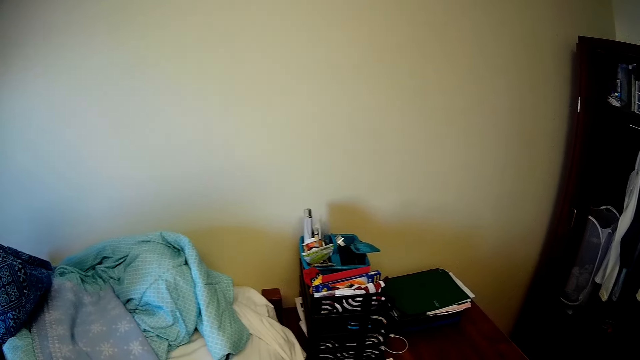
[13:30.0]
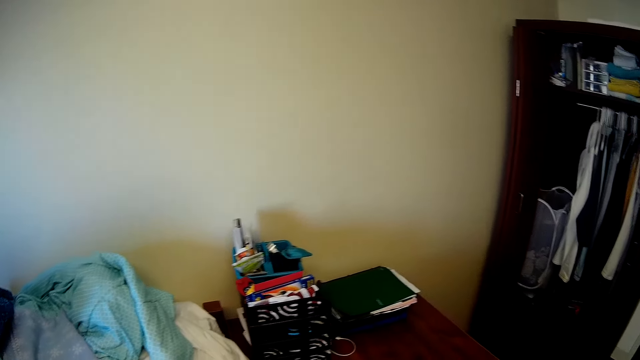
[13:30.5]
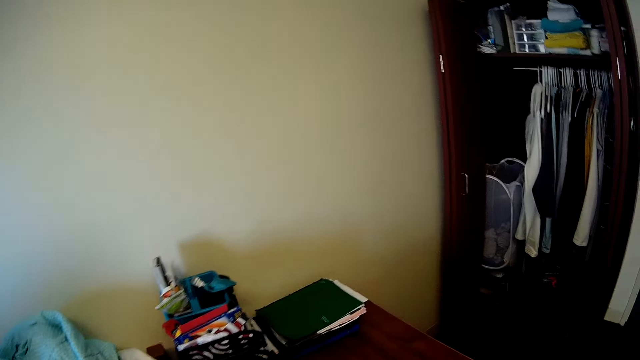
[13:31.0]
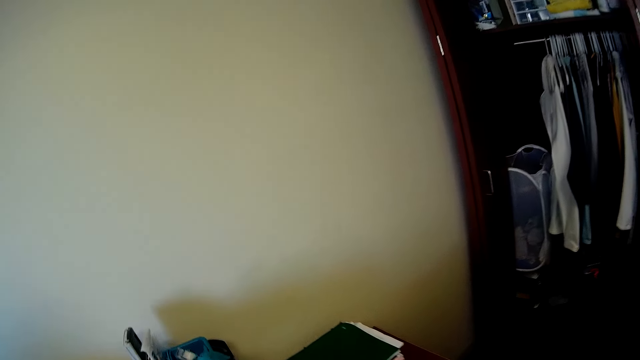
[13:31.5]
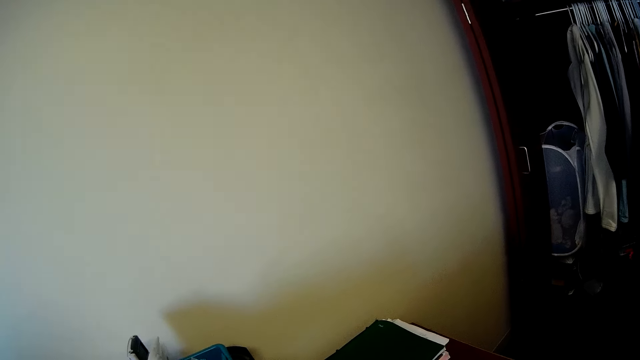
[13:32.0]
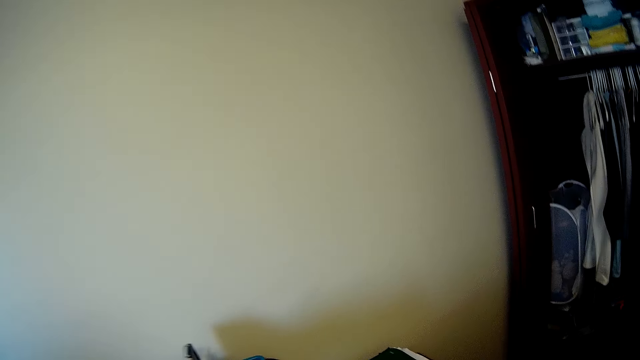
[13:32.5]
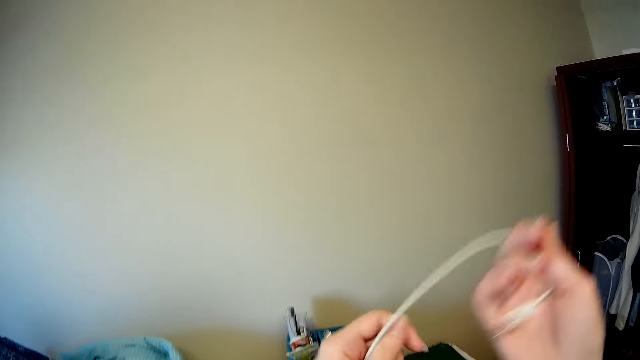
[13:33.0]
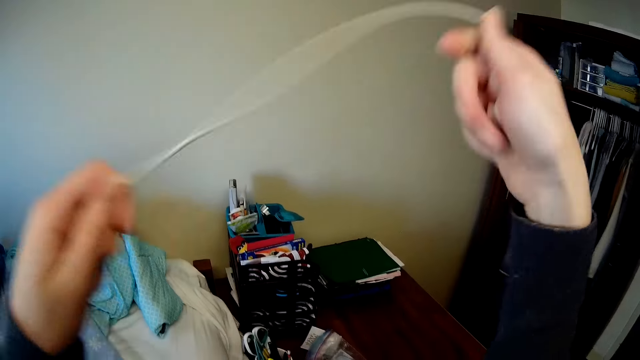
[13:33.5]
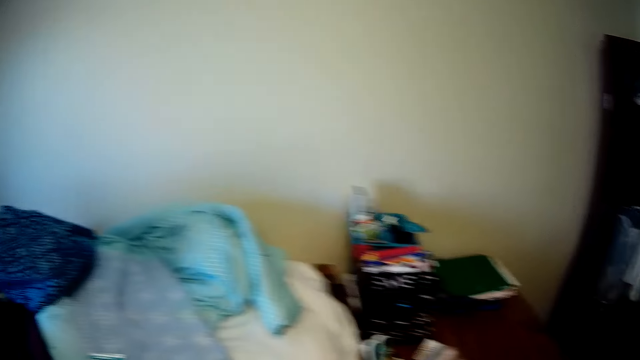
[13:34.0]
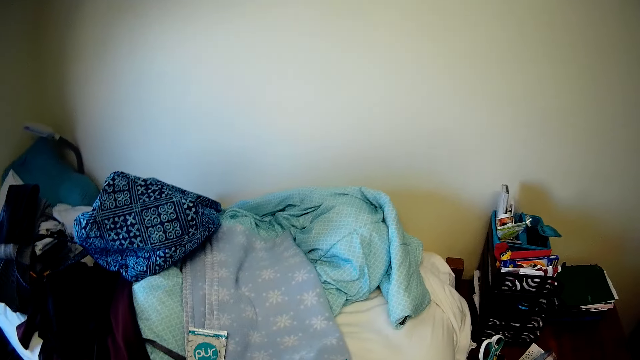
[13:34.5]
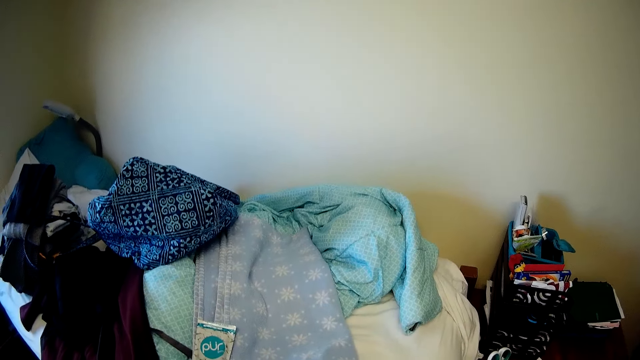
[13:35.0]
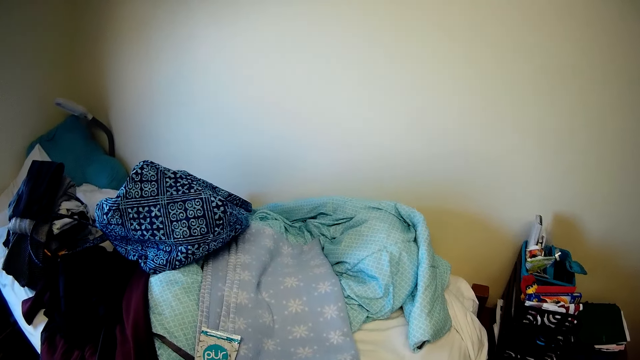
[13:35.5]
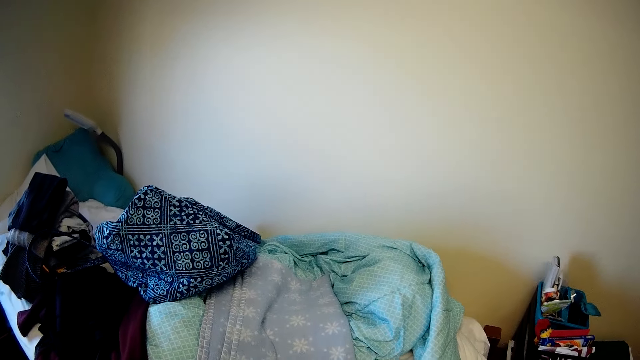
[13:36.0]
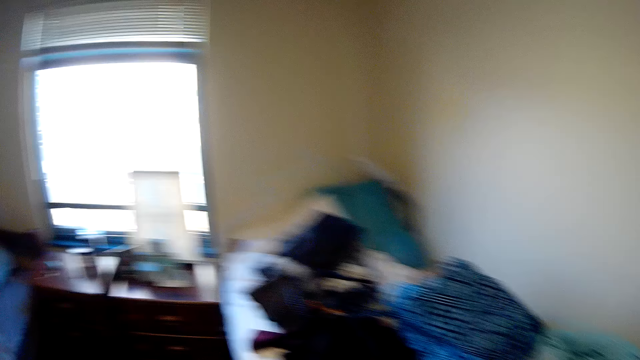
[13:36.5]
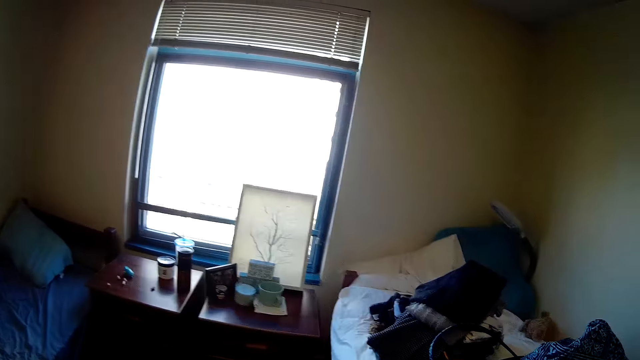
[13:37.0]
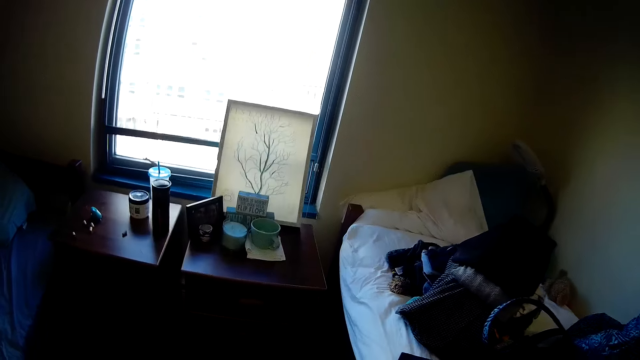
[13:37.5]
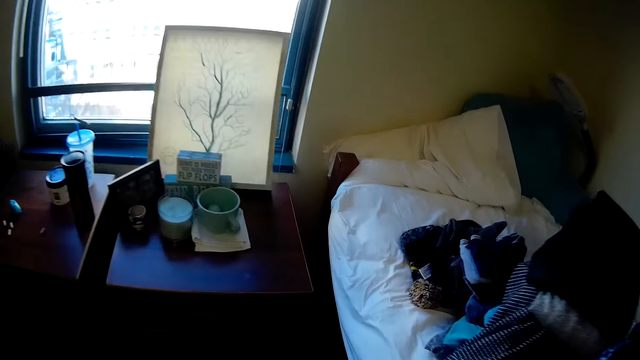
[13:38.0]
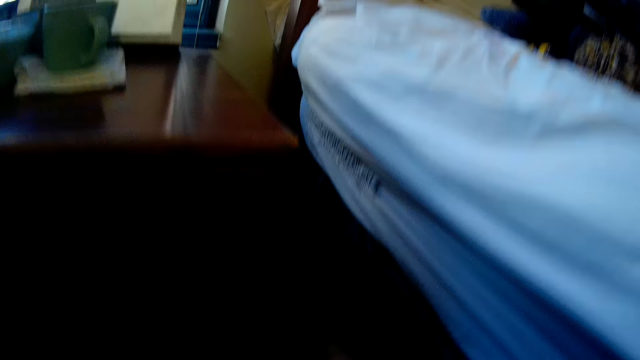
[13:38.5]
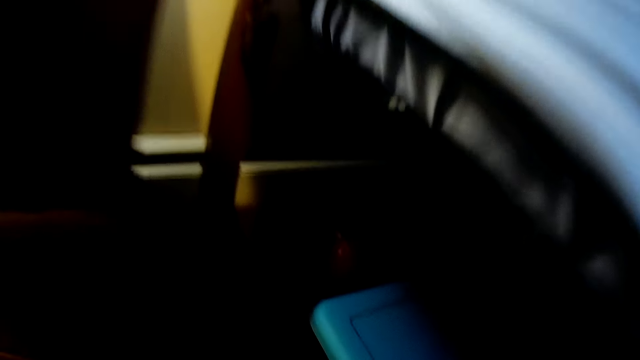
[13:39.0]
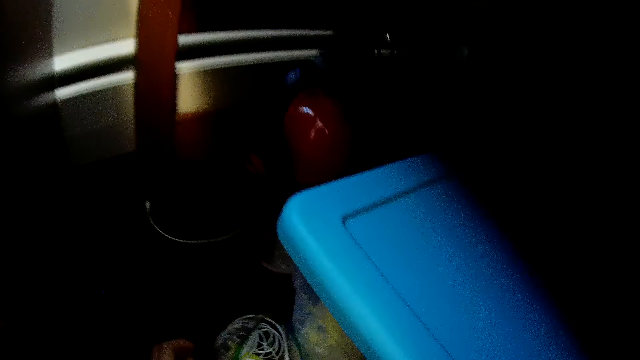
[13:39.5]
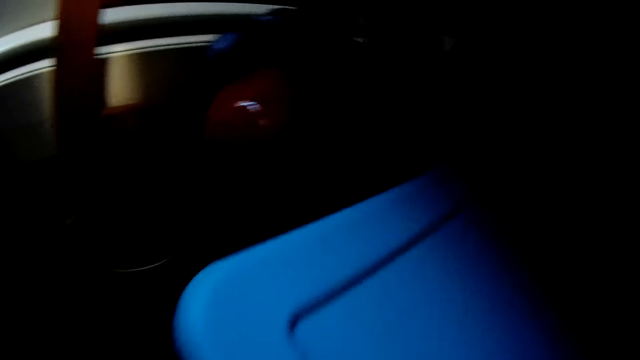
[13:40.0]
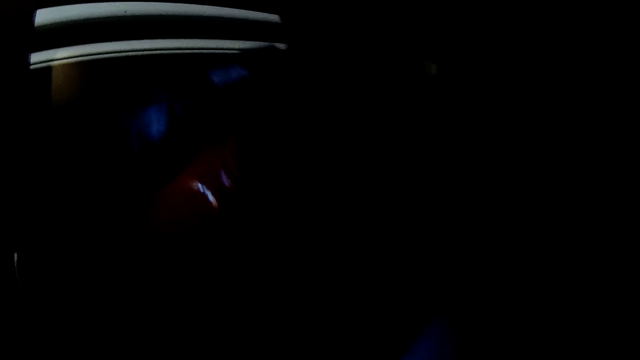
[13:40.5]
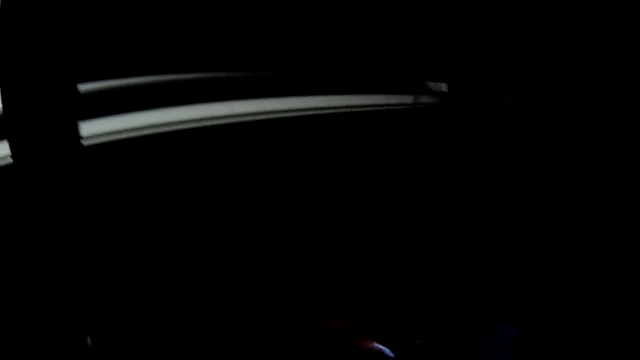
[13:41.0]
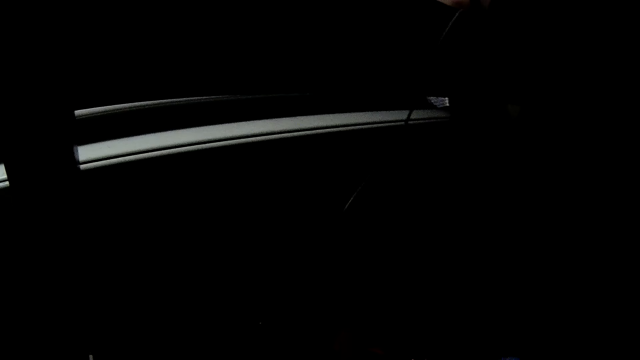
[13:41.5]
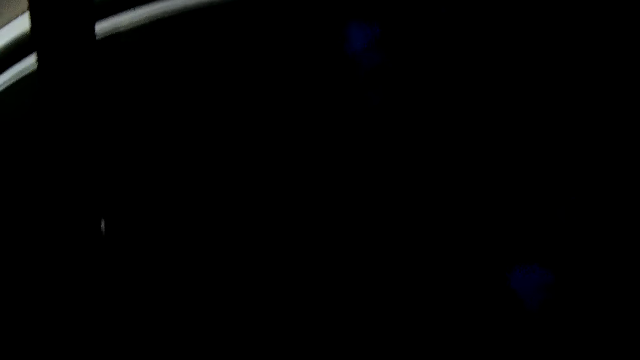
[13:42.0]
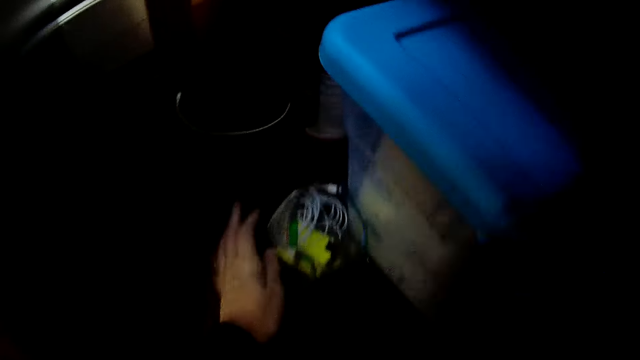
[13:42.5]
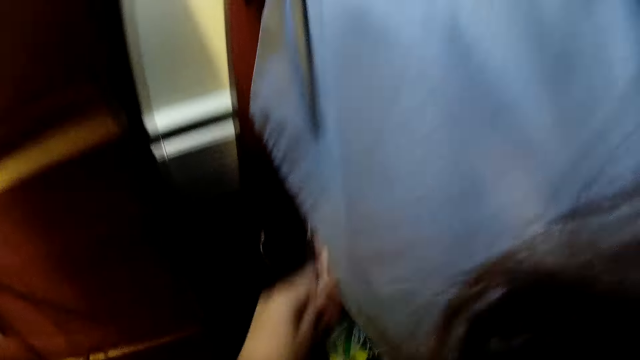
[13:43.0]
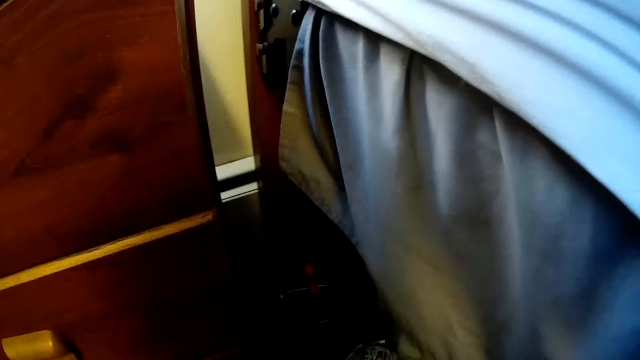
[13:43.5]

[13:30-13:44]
The camera wearer picks up something. They fold a cable. They walk around. They are looking on a bucket under the table. They bend down.

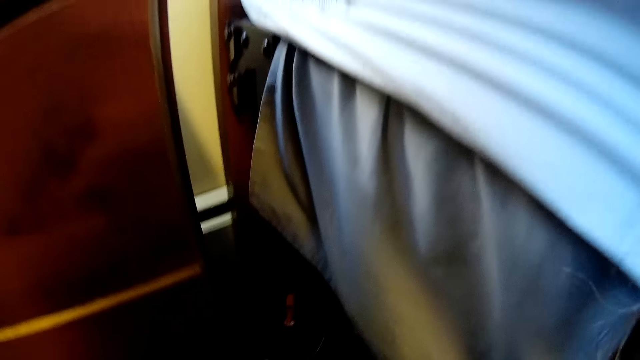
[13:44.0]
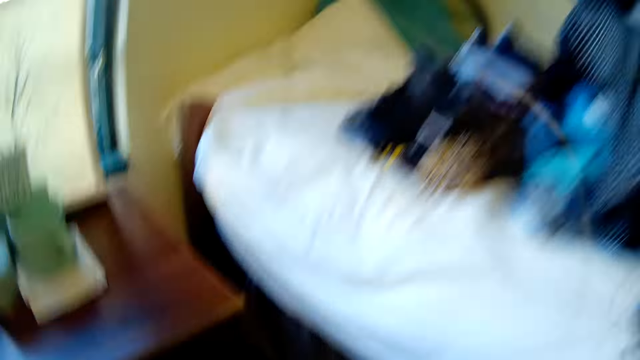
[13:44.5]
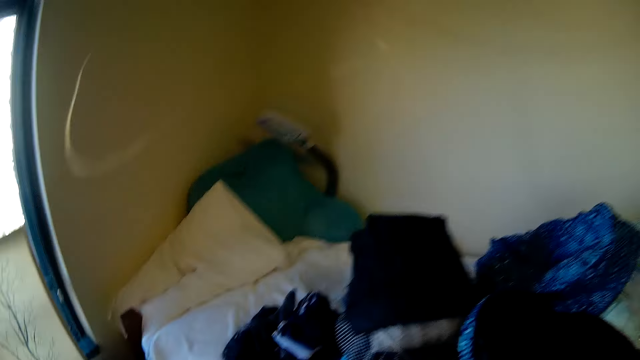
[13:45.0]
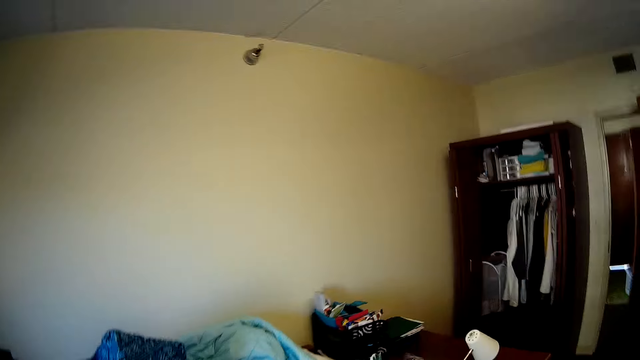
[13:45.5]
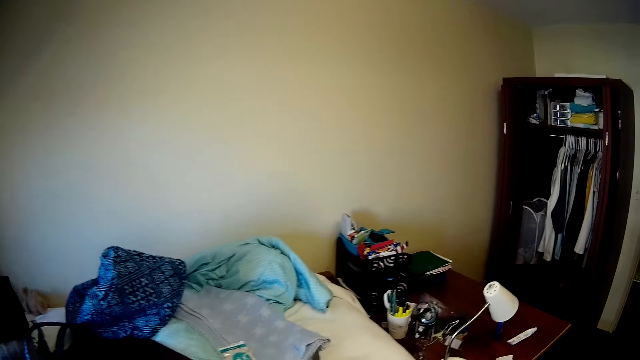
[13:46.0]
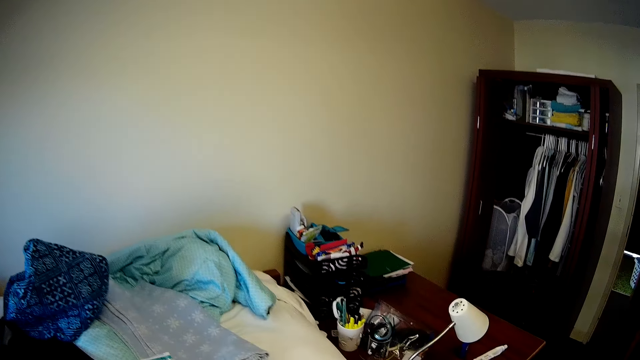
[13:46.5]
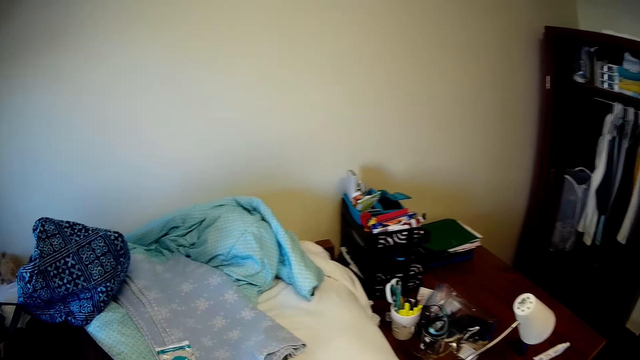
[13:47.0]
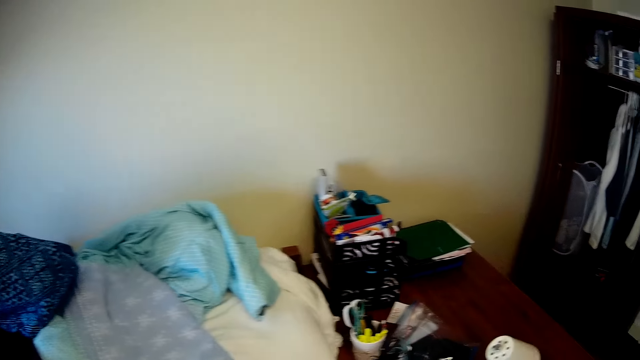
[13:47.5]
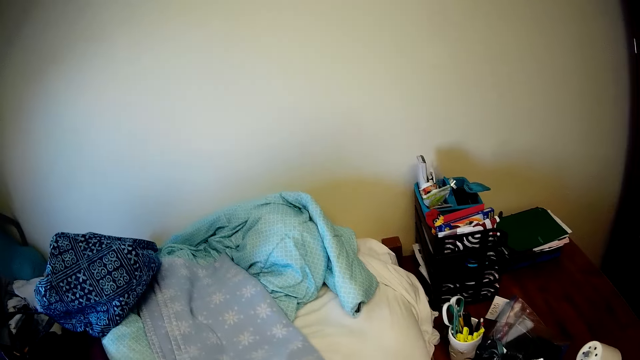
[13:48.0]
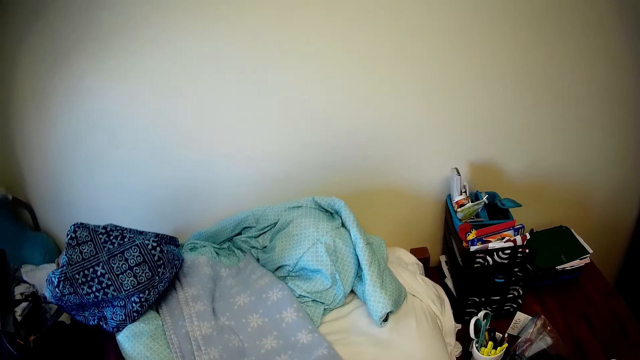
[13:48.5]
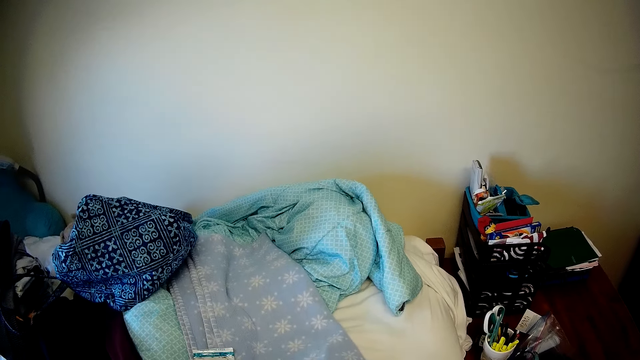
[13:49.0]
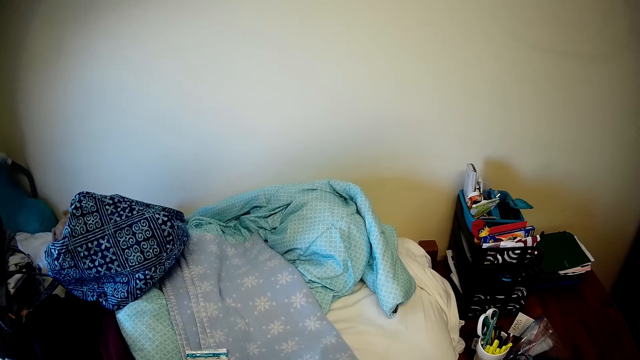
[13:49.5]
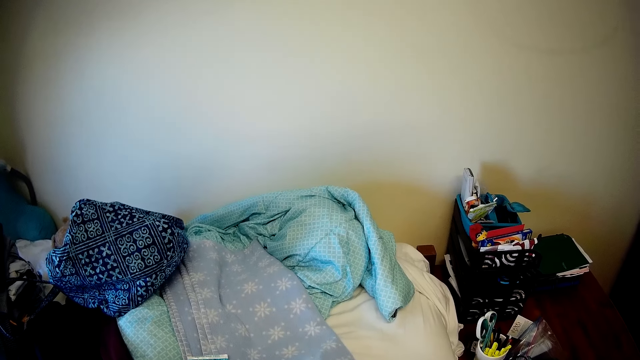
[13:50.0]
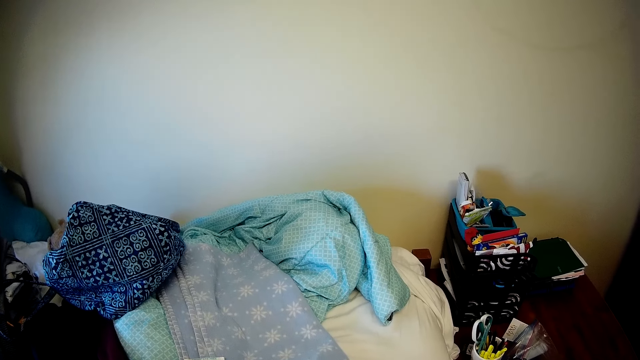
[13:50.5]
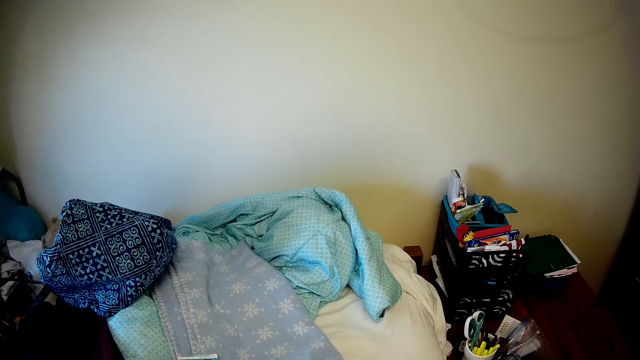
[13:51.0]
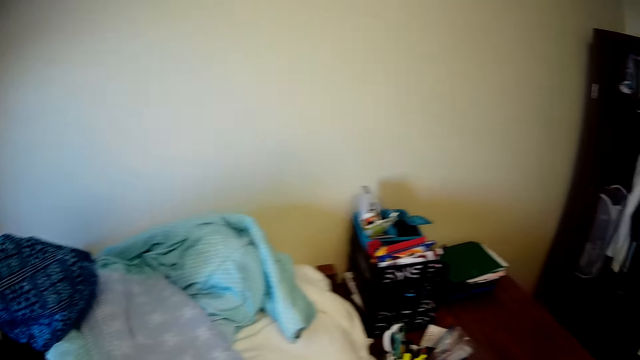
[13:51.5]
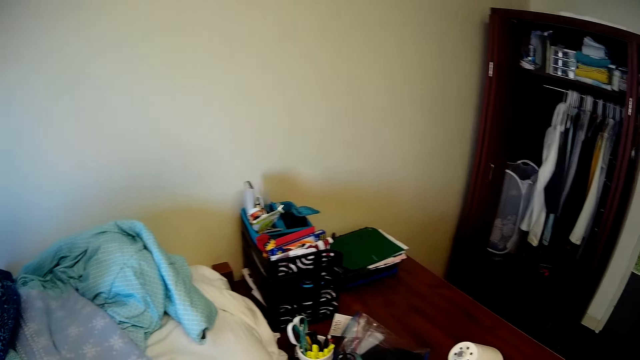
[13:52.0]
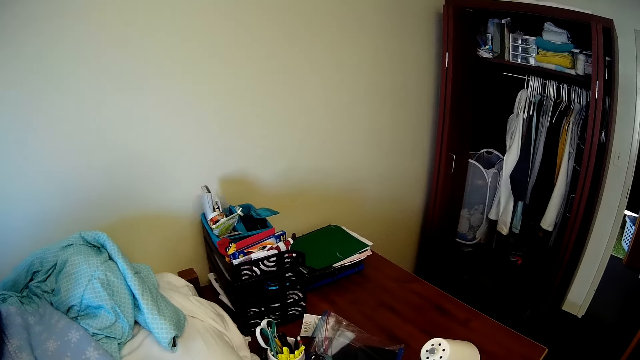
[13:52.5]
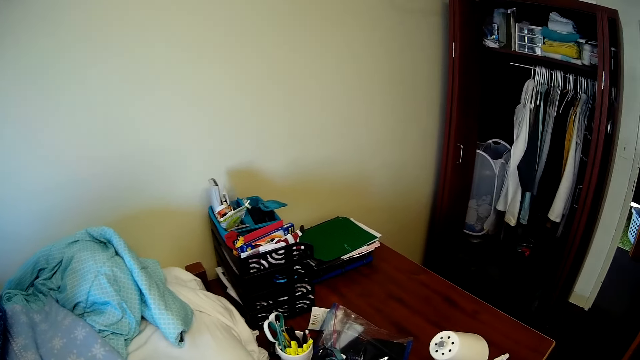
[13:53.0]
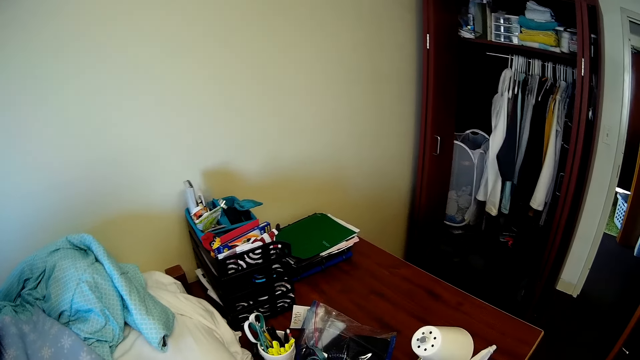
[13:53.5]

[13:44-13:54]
The camera wearer stands in the room. They walk around the room. They stand in the room. They are arranging clothes.
